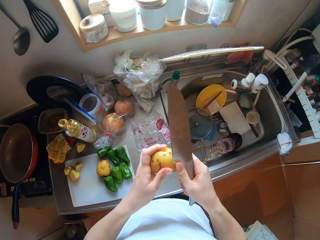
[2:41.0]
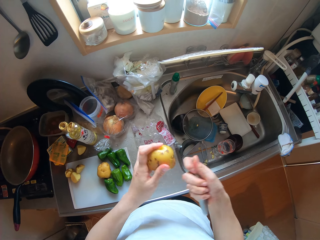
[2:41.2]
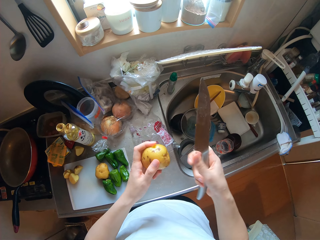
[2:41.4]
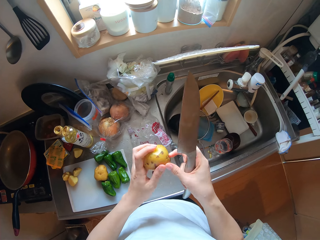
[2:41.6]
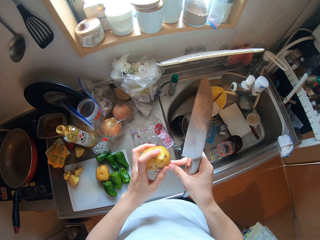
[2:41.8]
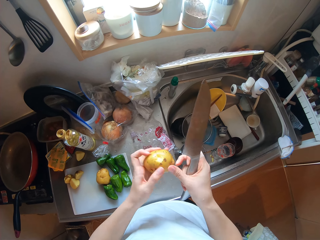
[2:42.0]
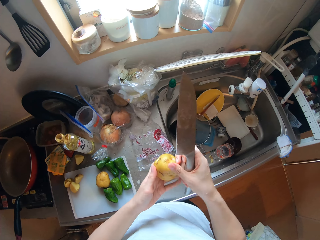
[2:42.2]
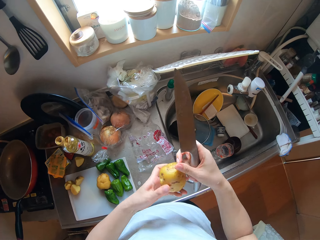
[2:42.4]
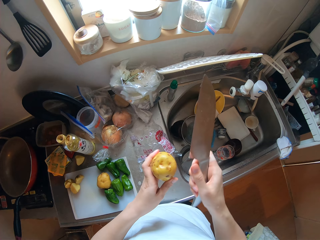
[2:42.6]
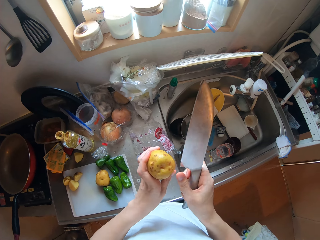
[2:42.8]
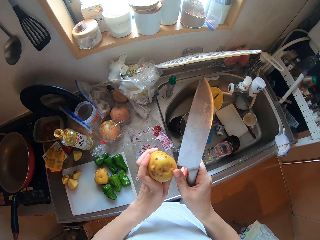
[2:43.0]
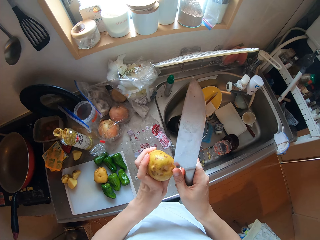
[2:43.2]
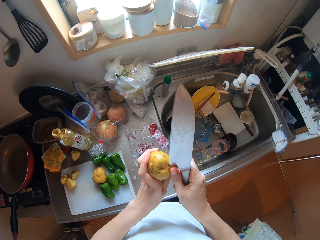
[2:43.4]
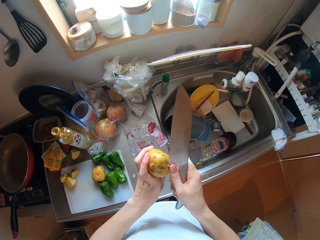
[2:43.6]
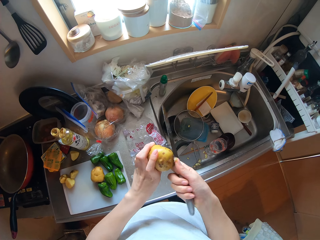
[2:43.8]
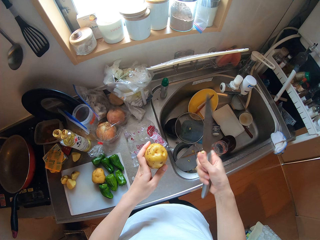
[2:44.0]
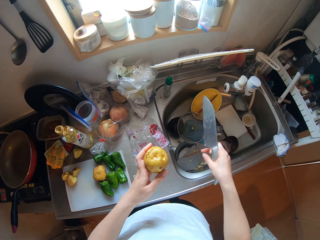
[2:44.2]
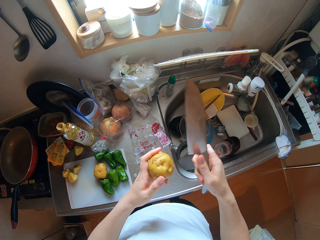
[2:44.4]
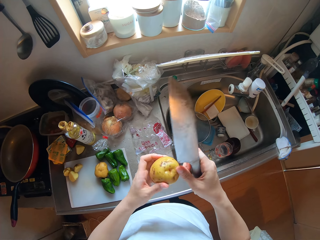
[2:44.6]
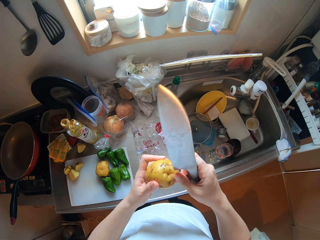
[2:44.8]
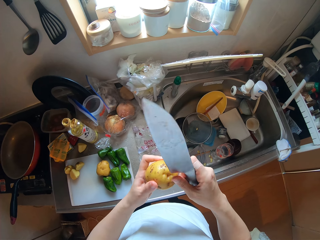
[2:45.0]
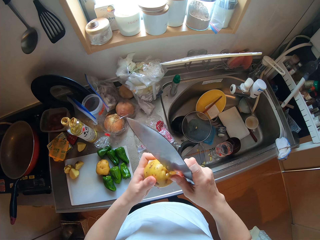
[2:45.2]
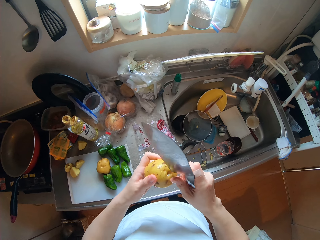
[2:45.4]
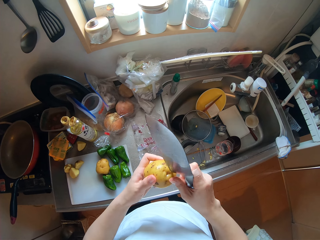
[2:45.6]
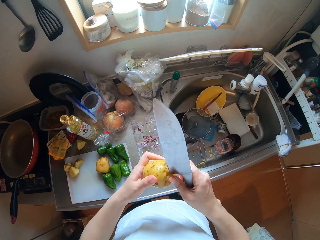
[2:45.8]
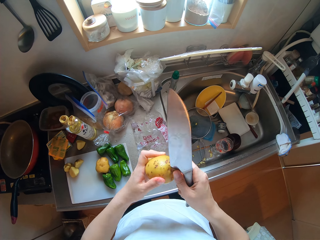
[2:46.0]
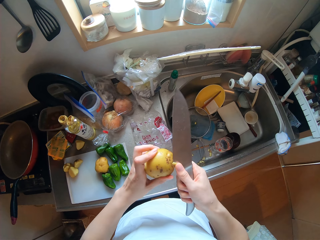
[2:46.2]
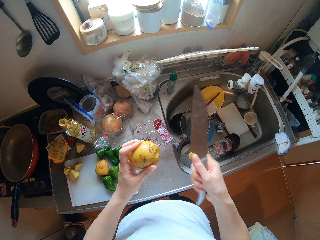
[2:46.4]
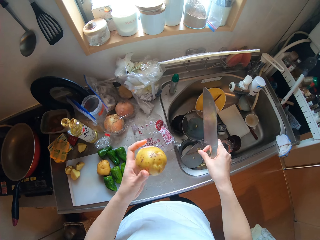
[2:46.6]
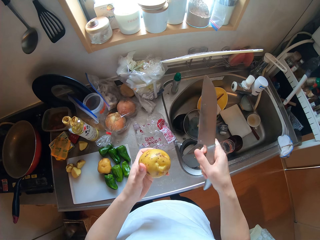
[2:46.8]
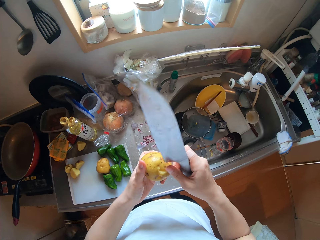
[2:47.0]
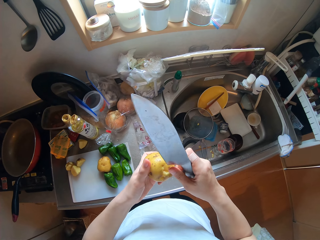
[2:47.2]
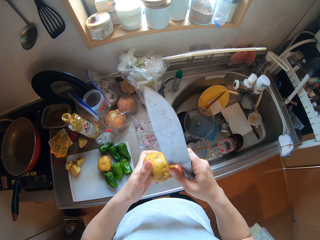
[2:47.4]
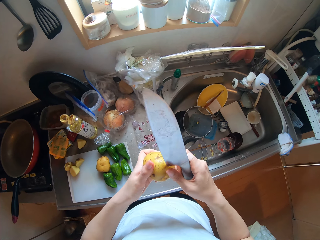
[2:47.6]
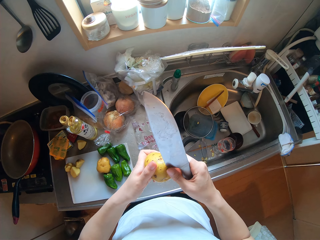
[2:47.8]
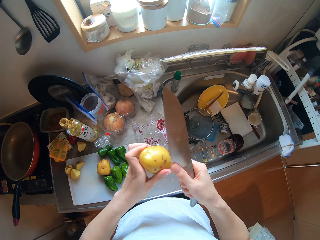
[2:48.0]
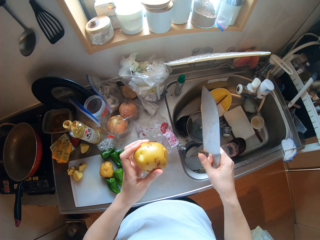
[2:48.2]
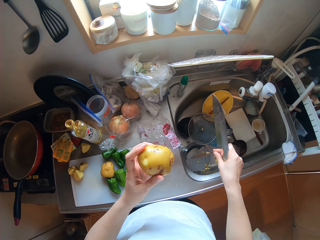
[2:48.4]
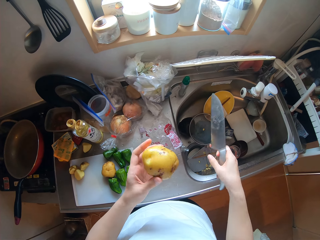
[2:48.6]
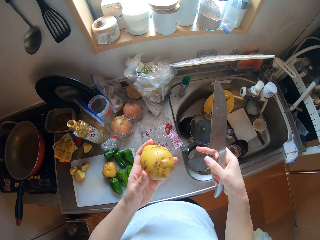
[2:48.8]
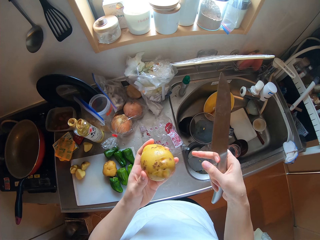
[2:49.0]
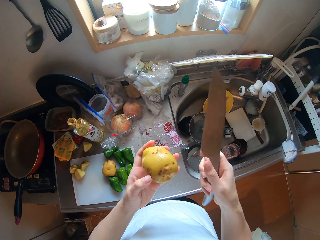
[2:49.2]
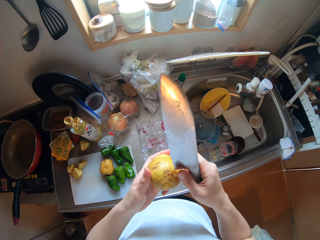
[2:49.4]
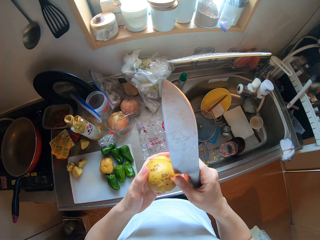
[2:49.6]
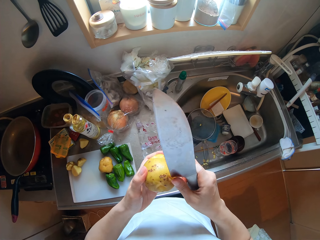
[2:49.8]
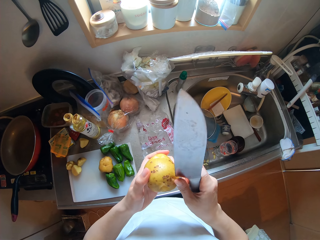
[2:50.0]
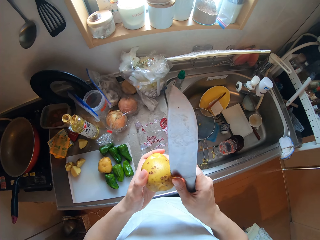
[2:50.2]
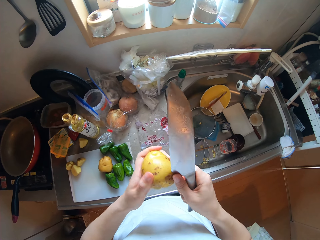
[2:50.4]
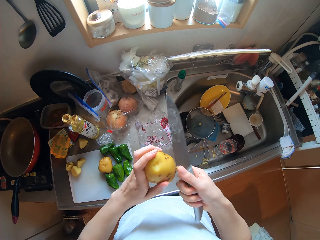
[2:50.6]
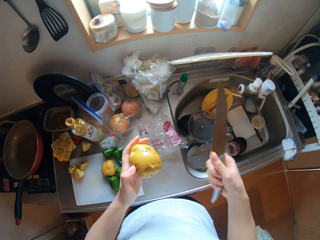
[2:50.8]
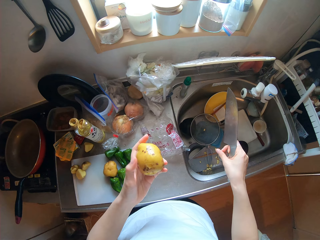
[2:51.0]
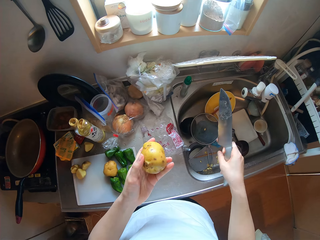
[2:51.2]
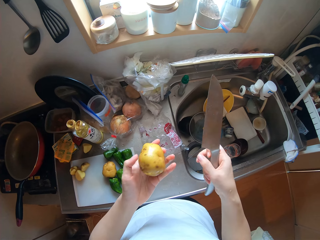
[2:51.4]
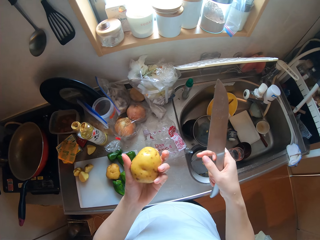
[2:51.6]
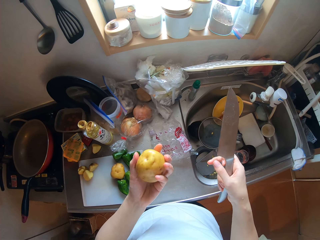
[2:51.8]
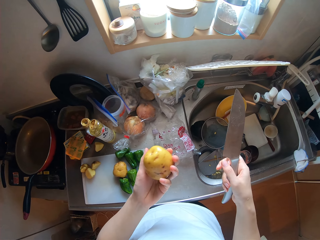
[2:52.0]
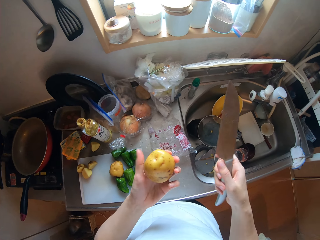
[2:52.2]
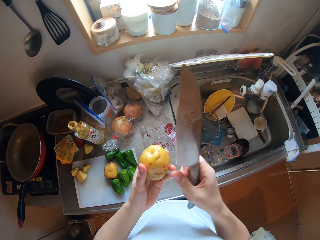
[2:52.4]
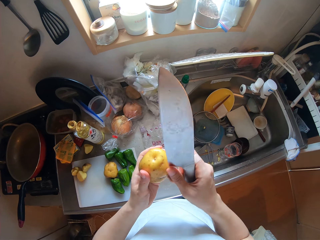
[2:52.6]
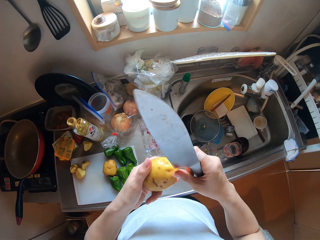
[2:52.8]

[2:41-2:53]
The camera wearer peels a potato with a knife. They put down a potato skin in a sink. They peel the potato with the knife. They put down a potato skin in the sink. They peel the potato with the knife. They put down a potato skin in the sink. They peel the potato with the knife. They put down a potato skin in the sink.

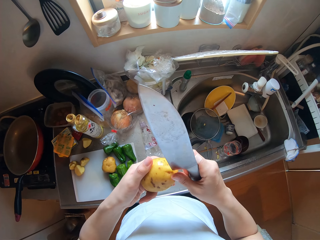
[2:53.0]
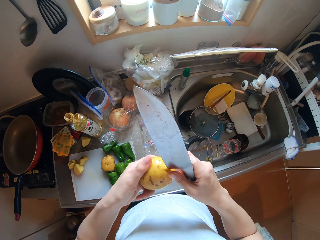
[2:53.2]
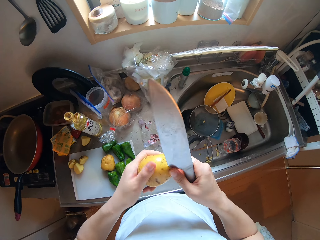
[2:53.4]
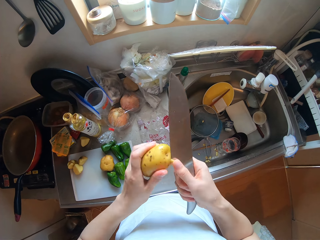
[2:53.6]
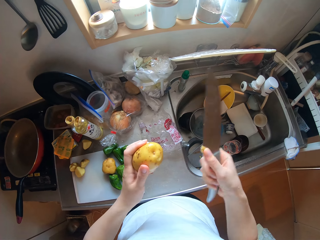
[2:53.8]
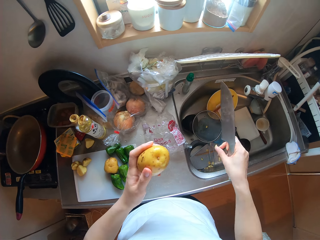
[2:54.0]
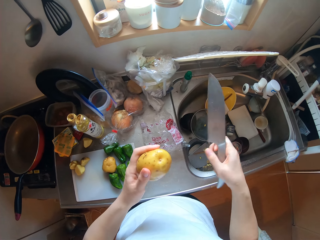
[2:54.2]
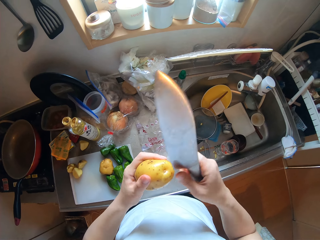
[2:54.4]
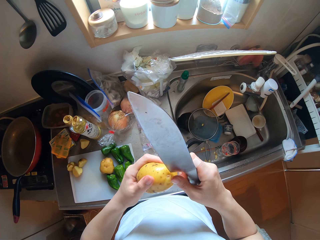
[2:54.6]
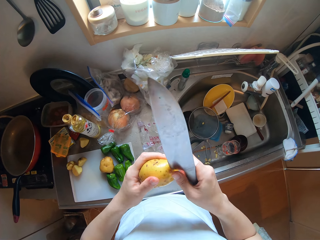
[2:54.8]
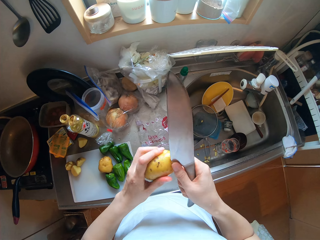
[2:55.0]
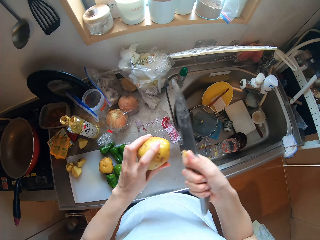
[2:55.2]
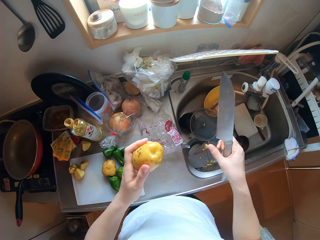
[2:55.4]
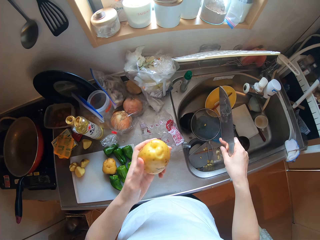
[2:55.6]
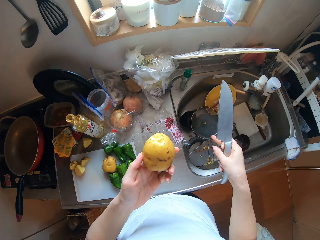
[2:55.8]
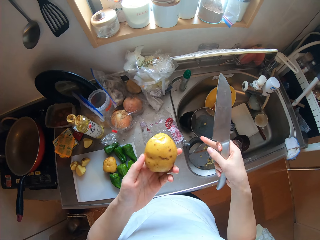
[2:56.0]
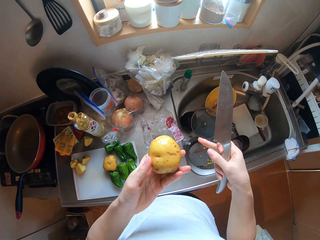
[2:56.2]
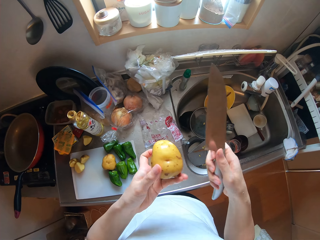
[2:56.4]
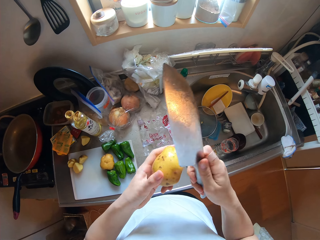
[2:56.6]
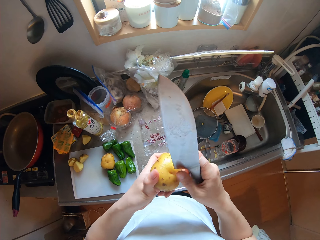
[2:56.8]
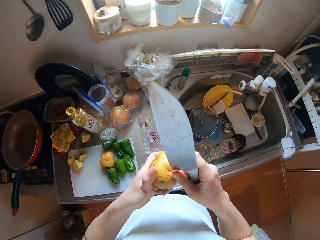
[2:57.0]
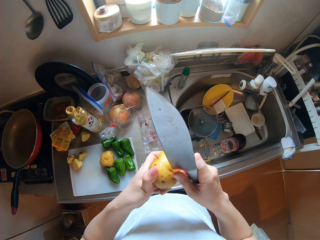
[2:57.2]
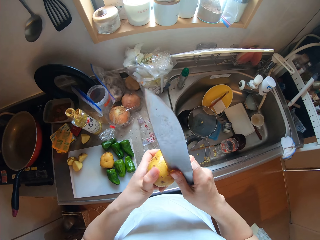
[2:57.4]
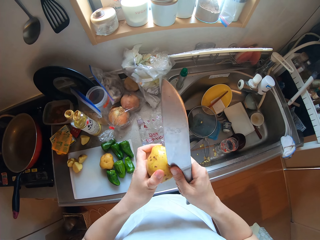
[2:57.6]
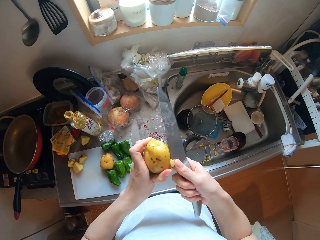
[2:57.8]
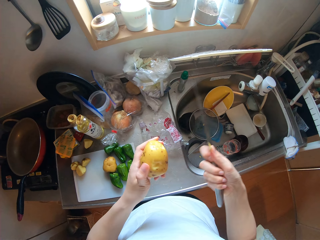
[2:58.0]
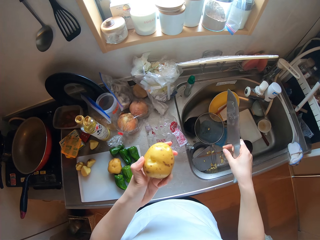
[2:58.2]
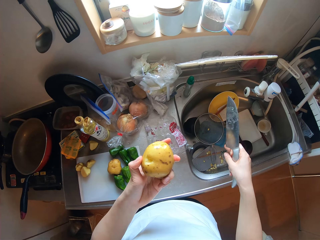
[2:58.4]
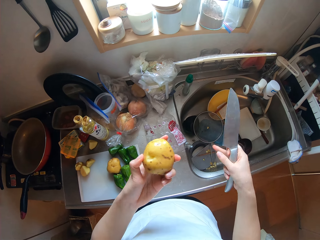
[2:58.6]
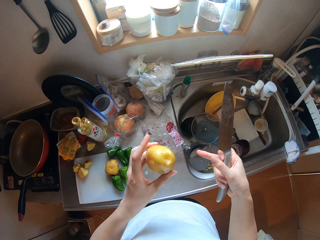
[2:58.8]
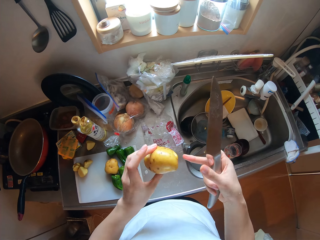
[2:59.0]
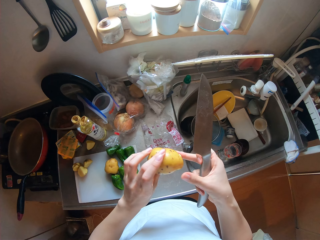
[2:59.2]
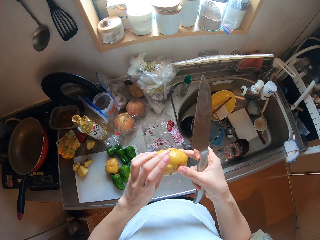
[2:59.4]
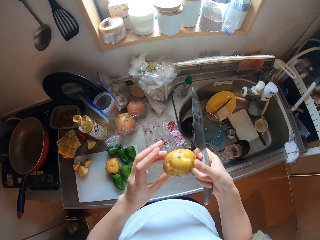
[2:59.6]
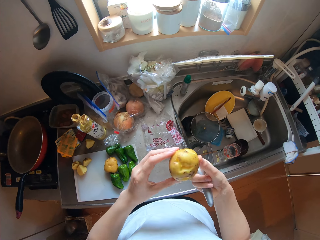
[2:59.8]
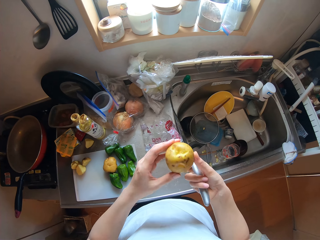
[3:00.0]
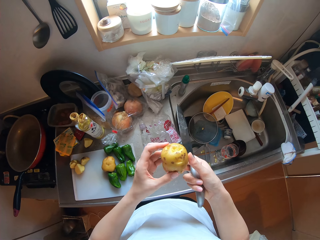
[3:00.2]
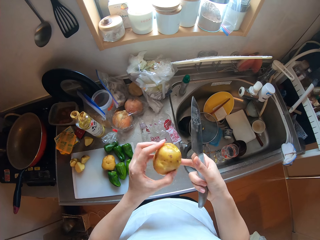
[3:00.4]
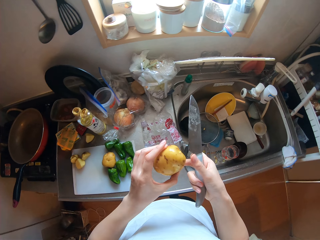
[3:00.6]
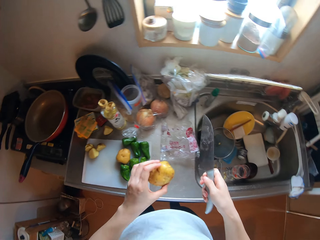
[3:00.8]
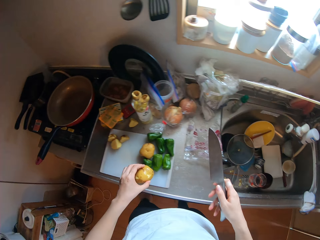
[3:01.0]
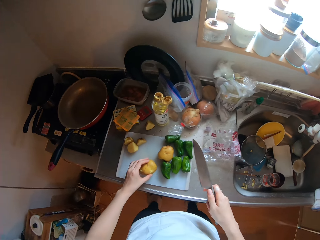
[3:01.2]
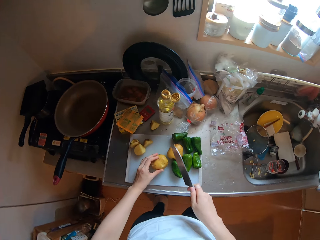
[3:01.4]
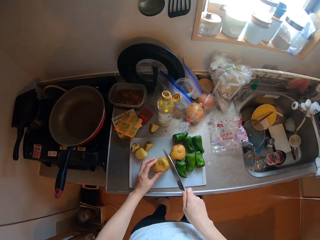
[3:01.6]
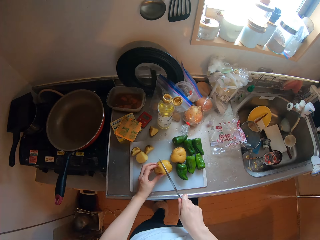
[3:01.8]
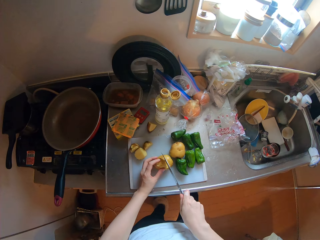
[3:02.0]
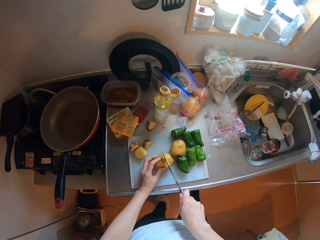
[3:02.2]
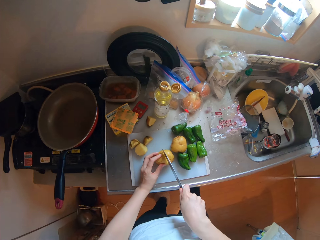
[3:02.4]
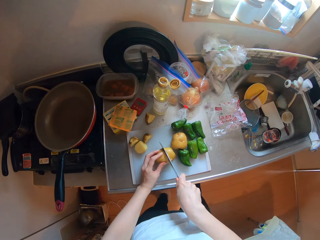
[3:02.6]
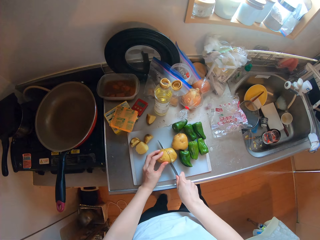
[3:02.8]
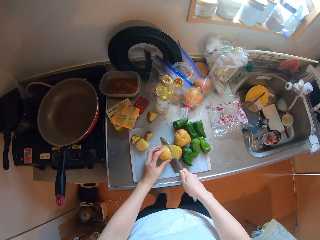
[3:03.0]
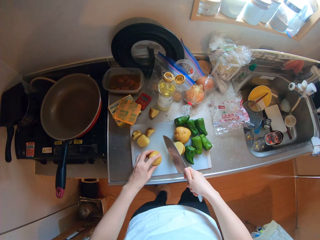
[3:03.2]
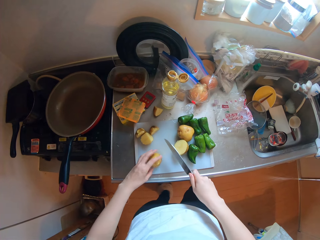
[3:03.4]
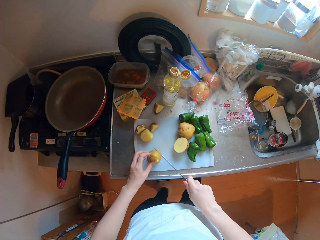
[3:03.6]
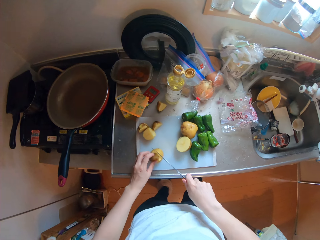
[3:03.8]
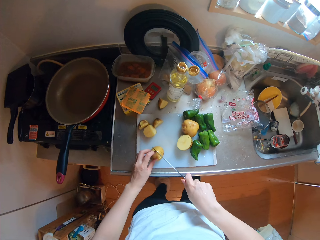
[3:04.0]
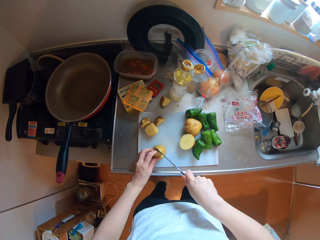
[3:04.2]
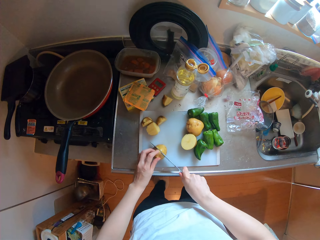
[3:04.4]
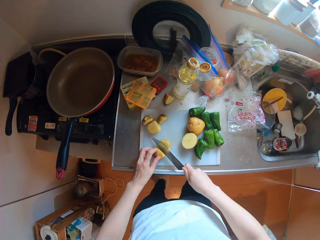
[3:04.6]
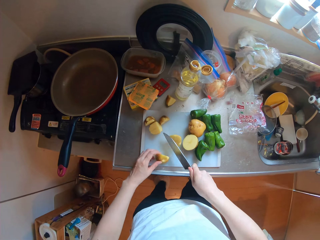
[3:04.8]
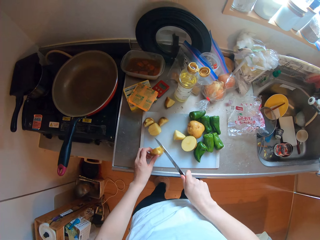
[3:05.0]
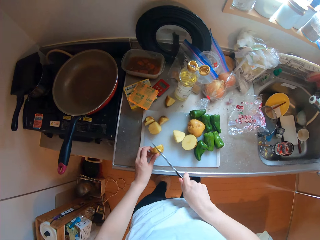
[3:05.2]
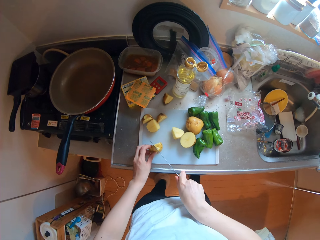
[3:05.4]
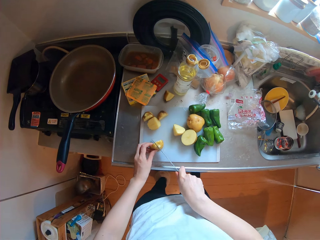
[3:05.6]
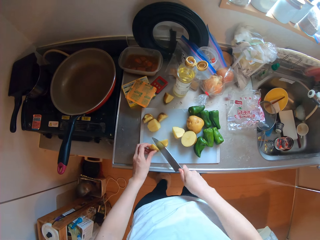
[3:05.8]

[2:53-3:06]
The camera wearer peels a potato with a knife. She puts down a potato skin in a sink. She peels the potato with the knife. She puts down a potato skin in the sink. She peels the potato with the knife. She puts down a potato skin in the sink. She lowers the potato on the chopping board with her left hand. She cuts the potato into smaller pieces with the knife in her right hand on the chopping board.
